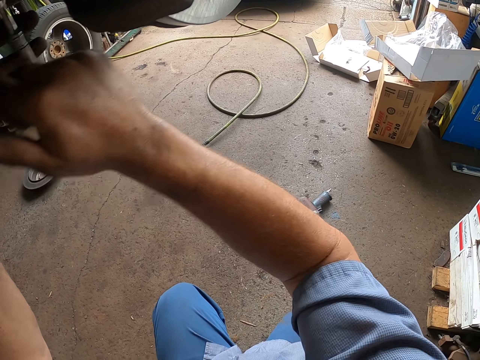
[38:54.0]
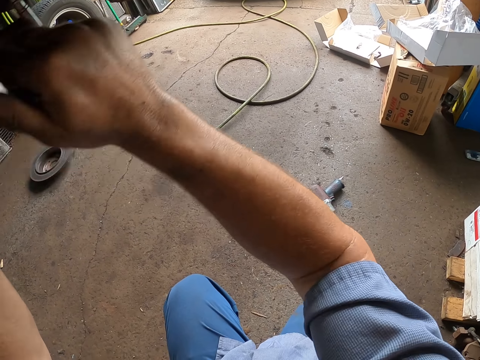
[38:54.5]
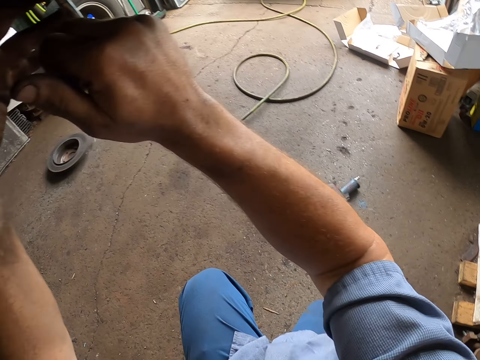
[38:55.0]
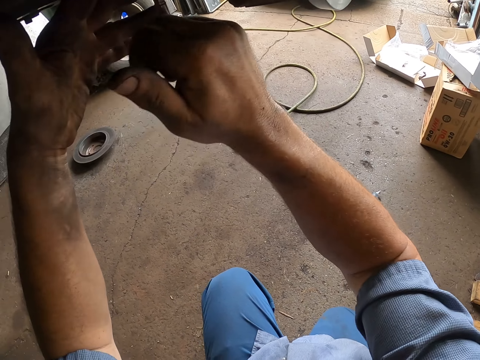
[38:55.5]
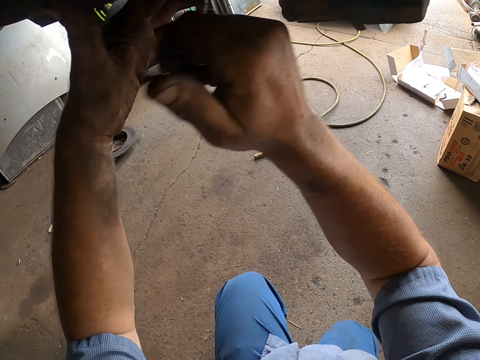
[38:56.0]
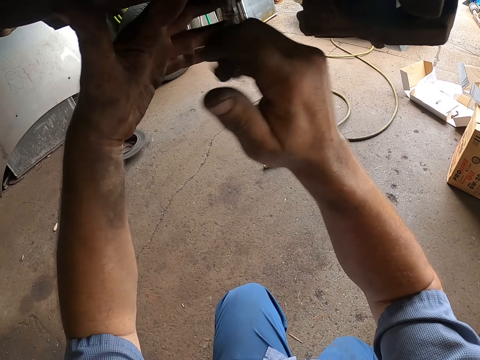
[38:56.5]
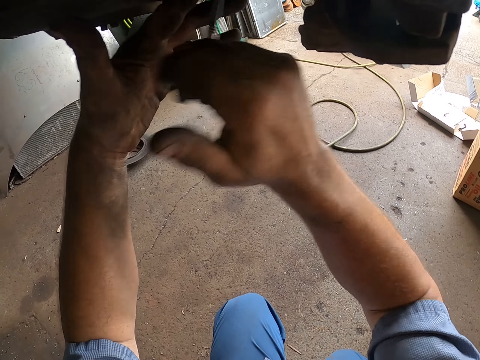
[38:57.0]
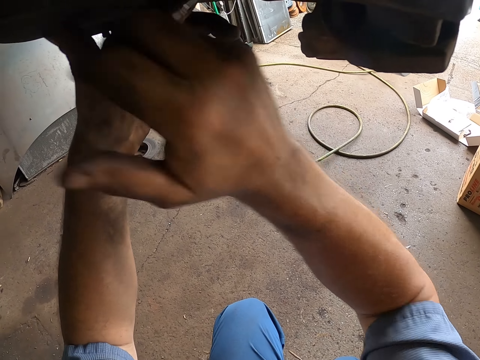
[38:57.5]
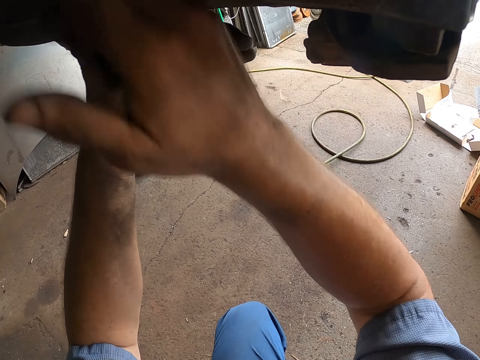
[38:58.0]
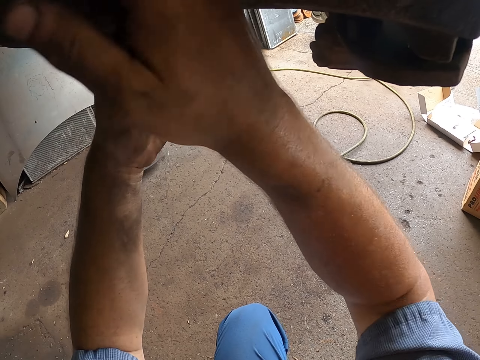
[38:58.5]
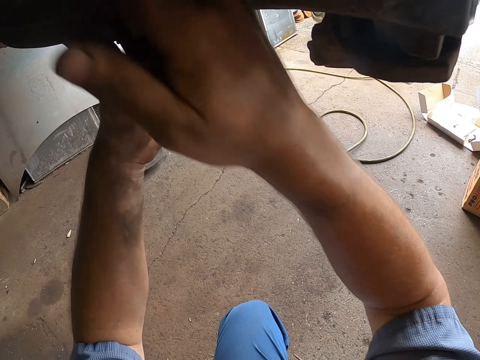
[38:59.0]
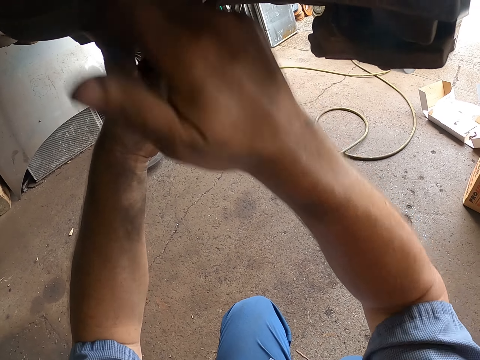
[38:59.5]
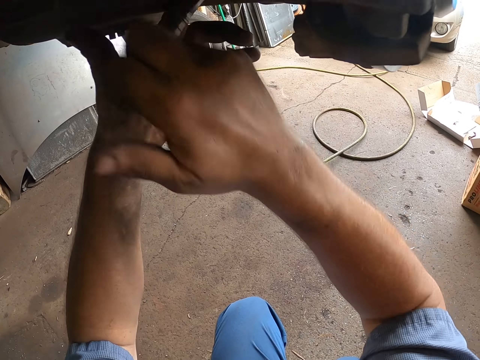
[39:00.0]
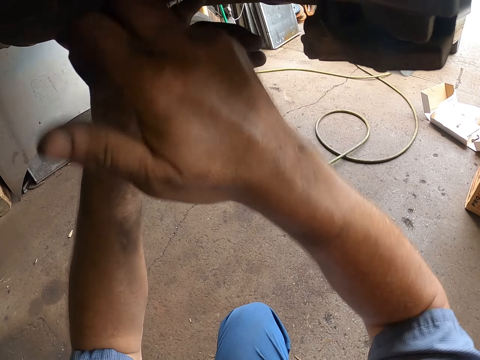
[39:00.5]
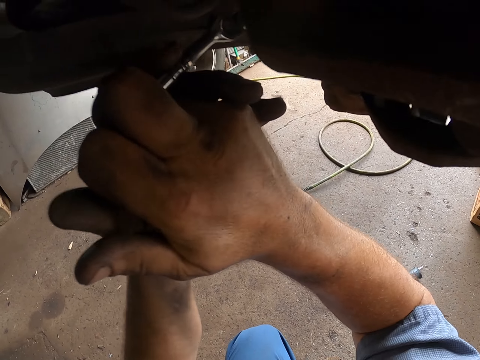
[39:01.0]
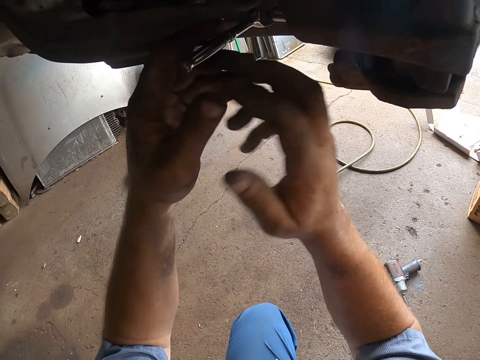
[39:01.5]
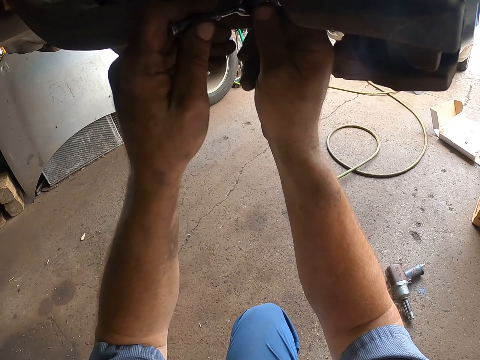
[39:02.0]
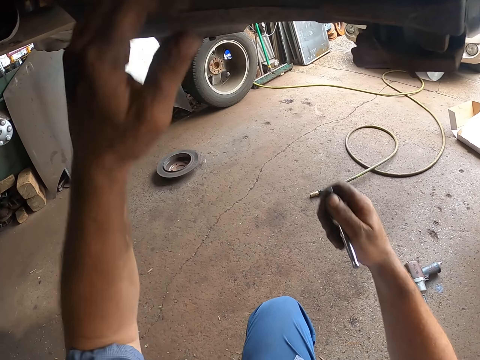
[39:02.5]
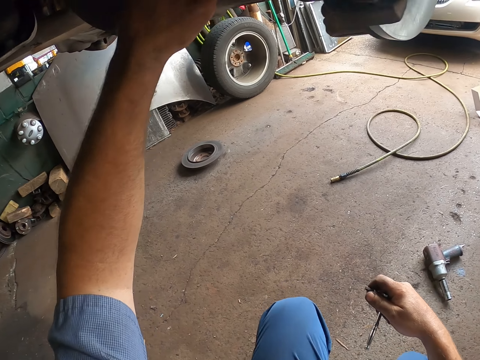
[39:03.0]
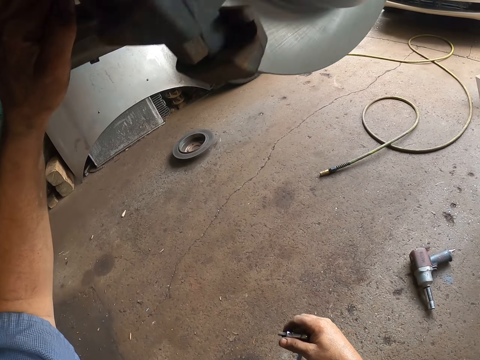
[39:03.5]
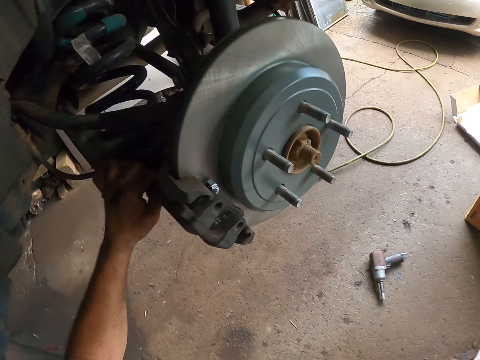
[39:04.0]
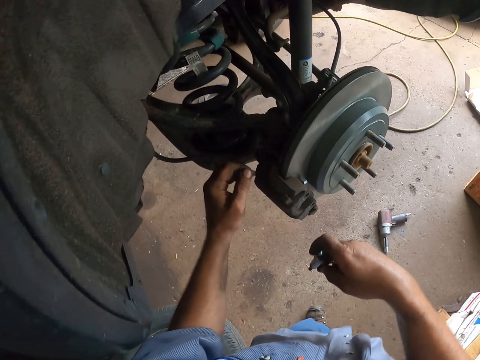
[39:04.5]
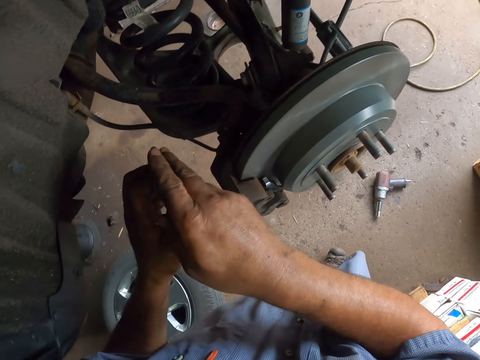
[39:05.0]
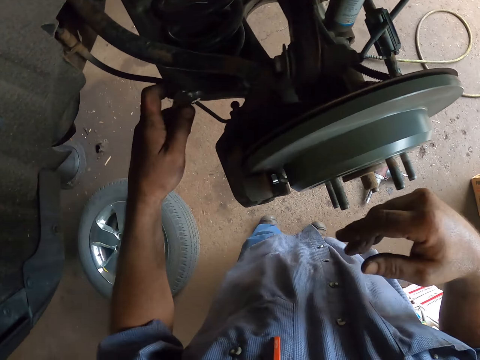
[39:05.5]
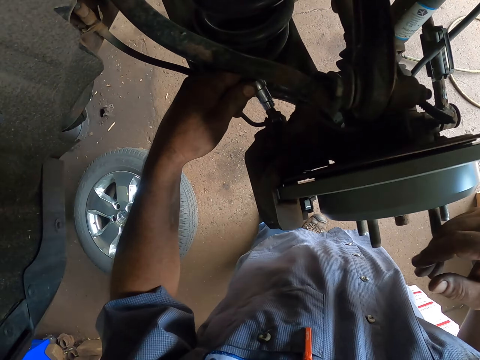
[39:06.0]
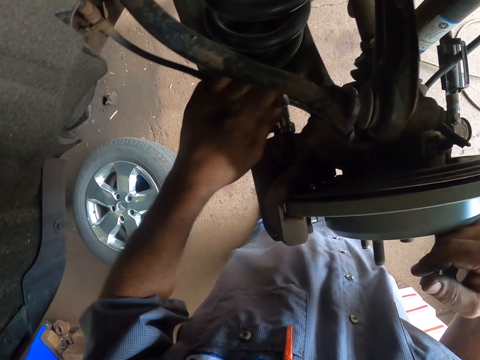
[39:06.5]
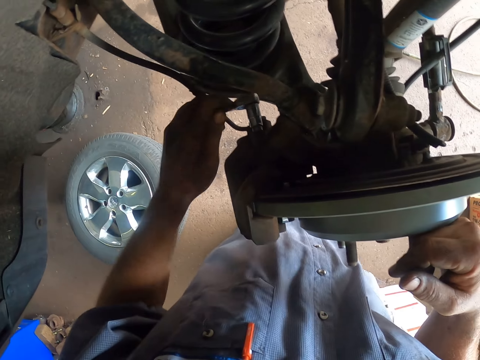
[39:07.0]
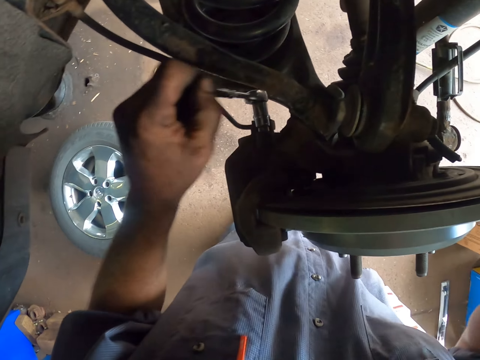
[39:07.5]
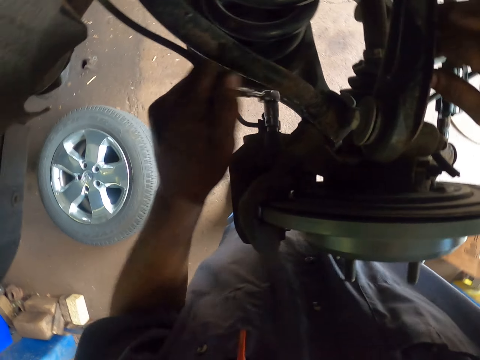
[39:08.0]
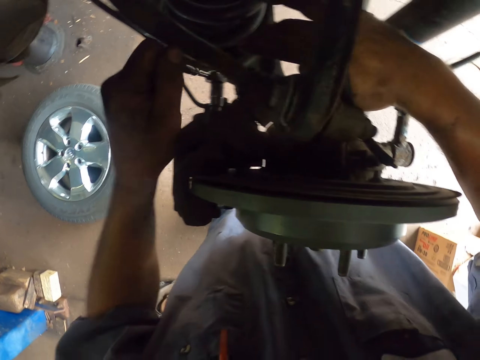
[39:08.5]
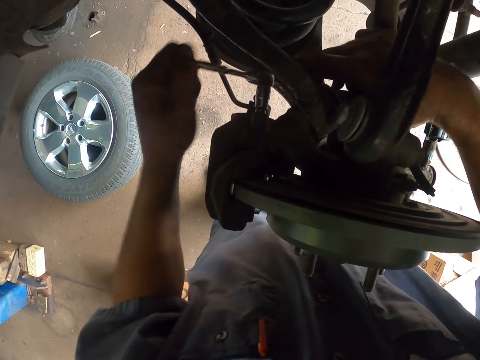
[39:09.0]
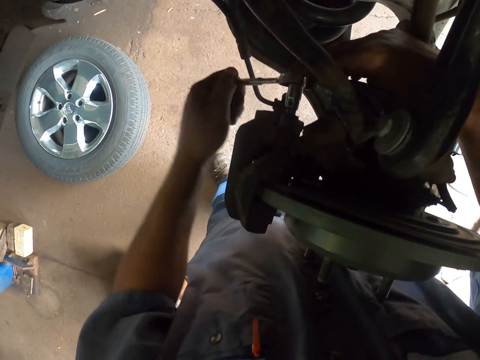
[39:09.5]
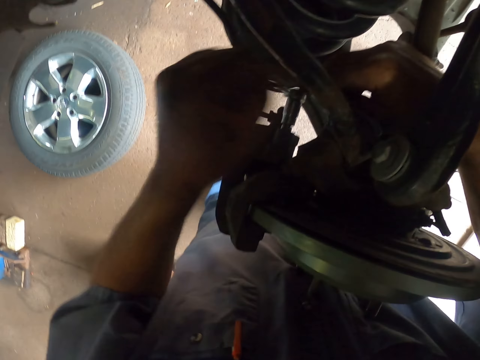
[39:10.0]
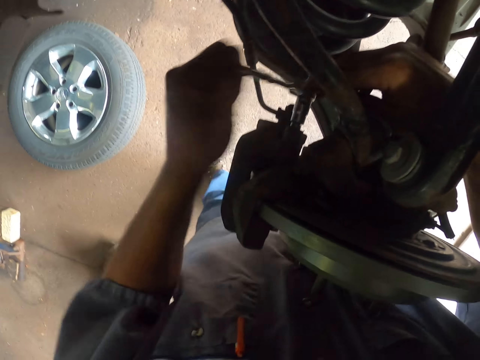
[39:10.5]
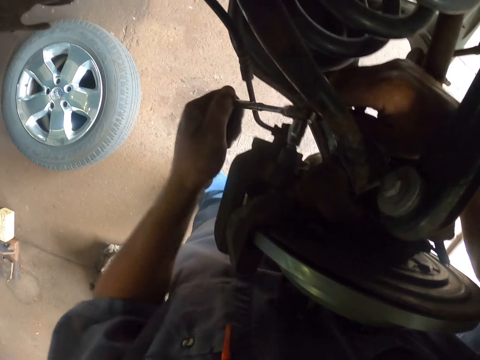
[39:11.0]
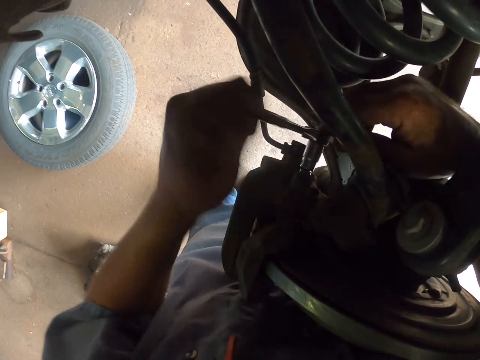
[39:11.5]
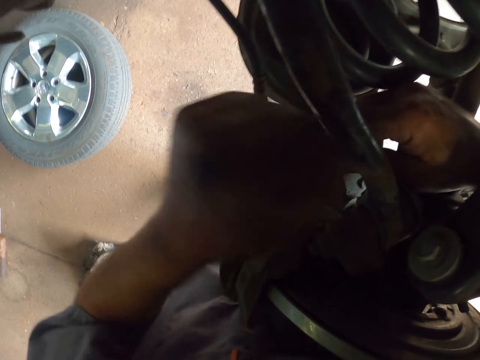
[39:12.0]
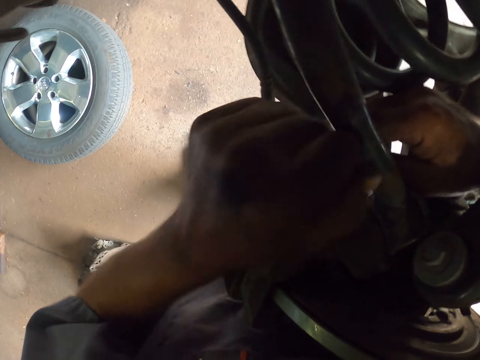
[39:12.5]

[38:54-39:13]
The camera wearer removes the car spare part. They stand up. They touch the car spare part. They touch it again. They put something on the wheel. They tighten the car spare part. They fix the wheel. They touch the car spare part. They tighten the car spare part.

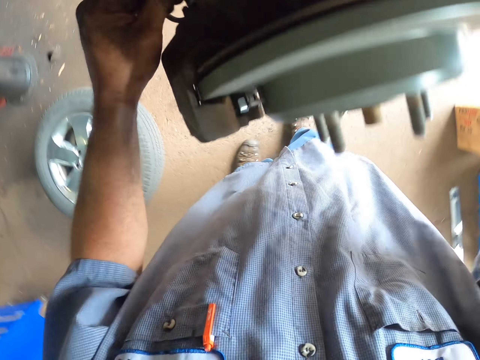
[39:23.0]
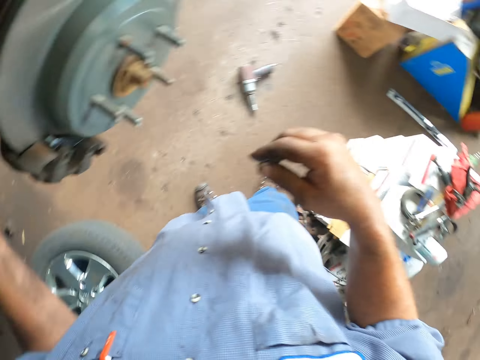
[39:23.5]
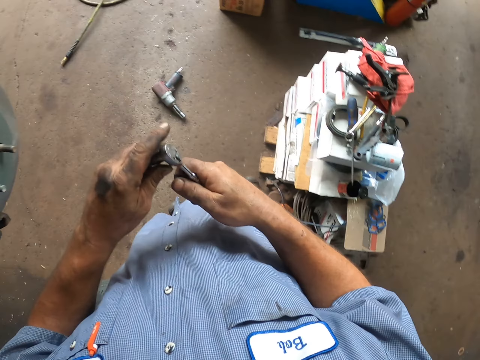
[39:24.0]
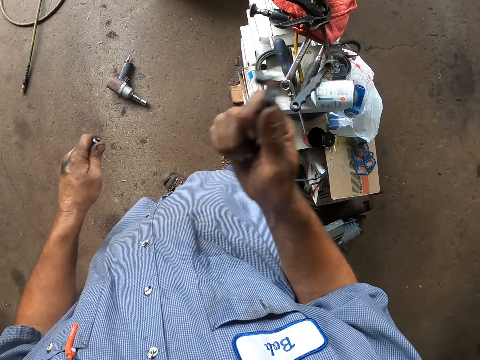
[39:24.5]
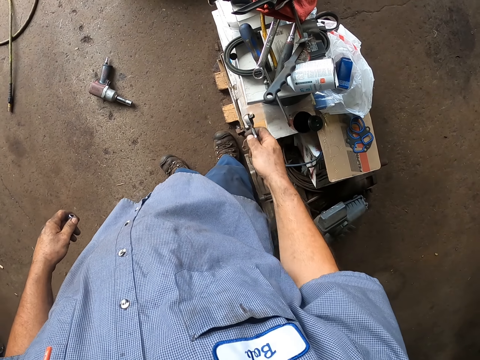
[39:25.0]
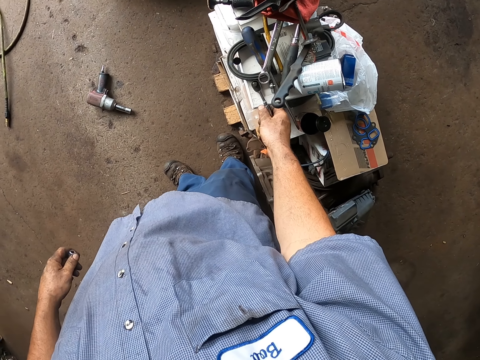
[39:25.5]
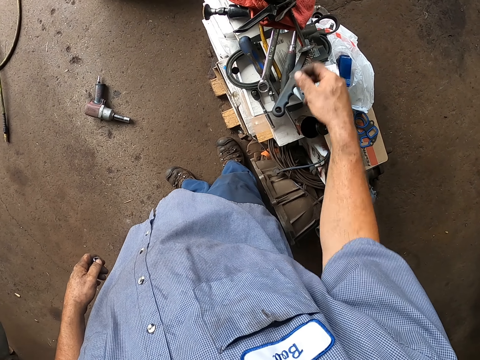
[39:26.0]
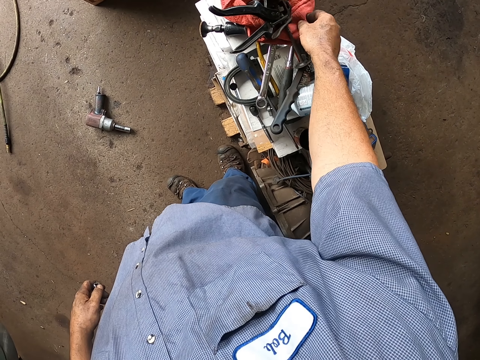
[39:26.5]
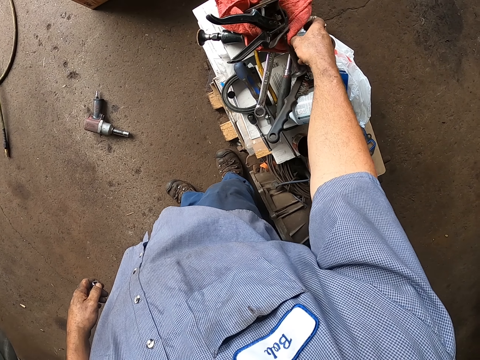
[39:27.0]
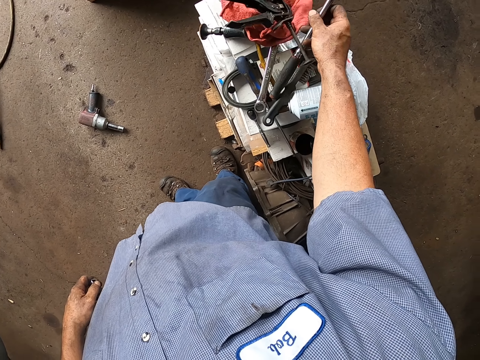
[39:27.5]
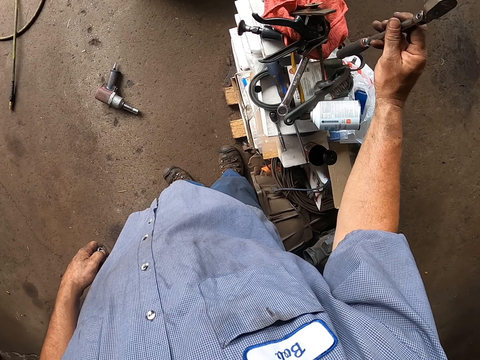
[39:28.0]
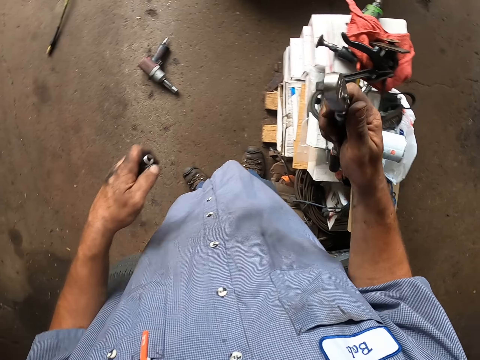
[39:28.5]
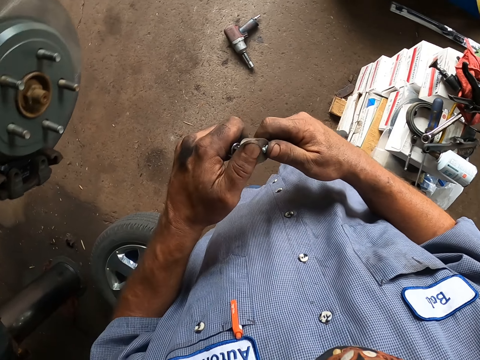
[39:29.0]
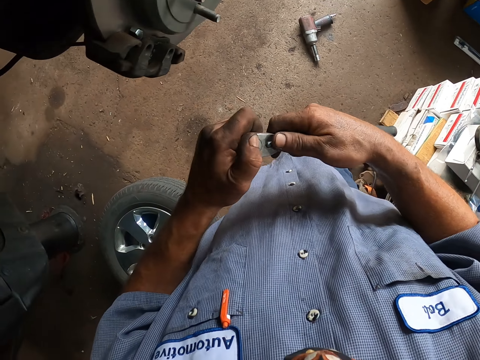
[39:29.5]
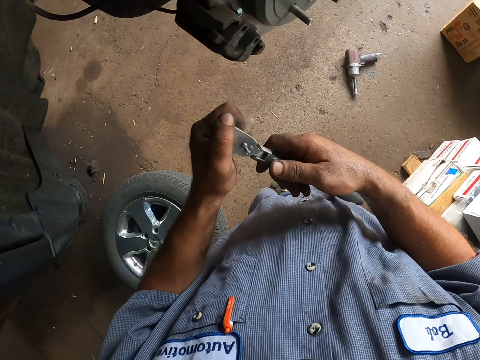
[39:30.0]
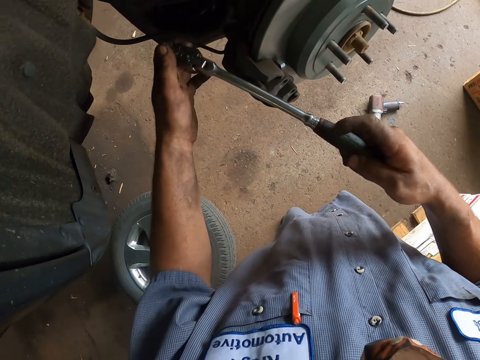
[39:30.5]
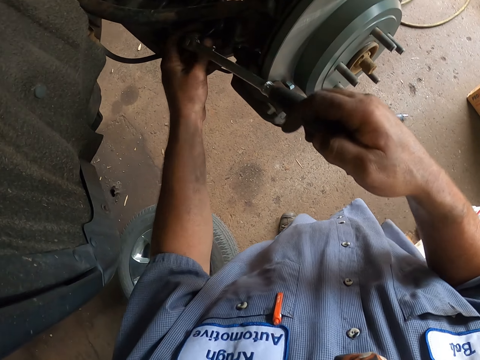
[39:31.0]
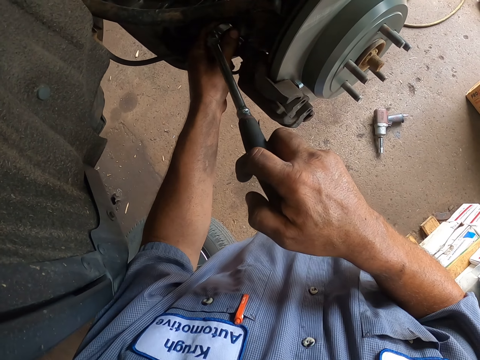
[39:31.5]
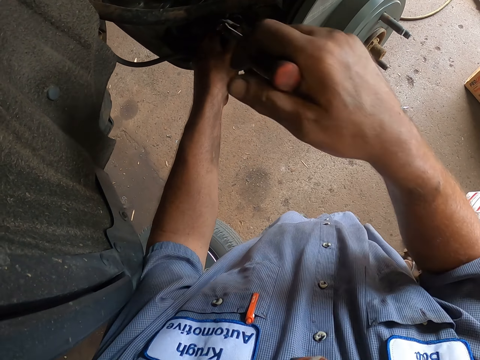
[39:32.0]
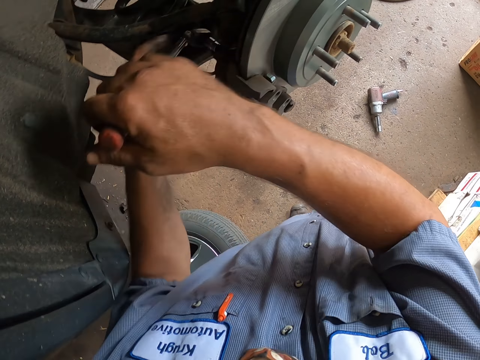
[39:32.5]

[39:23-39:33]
The camera wearer touches the car spare part. They put down the spare part on the table. They take the ring spanner. They fit the nut on the ring spanner. They touch the car spare part.
